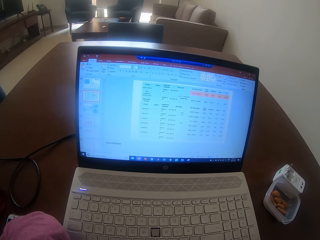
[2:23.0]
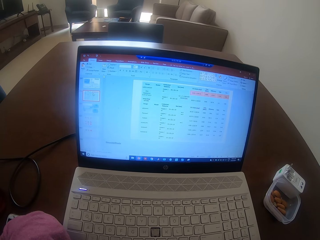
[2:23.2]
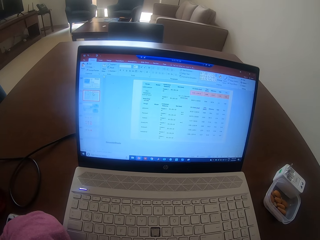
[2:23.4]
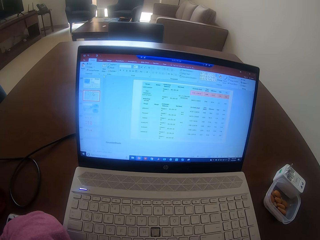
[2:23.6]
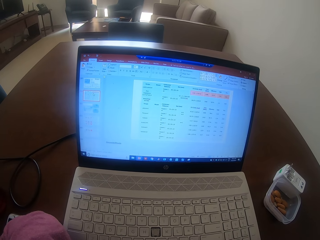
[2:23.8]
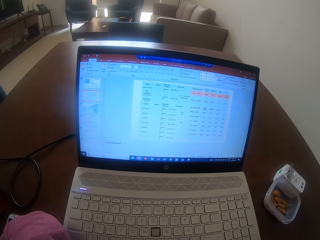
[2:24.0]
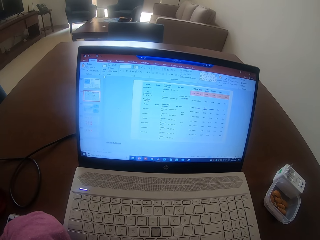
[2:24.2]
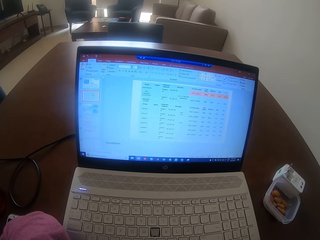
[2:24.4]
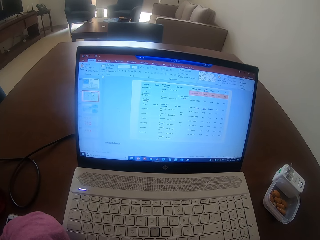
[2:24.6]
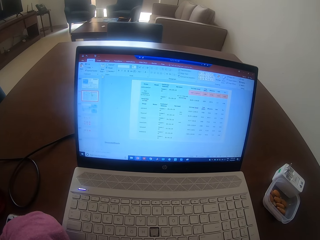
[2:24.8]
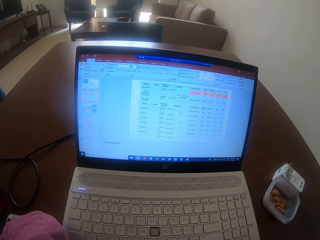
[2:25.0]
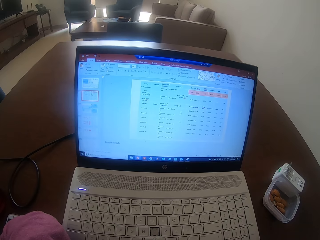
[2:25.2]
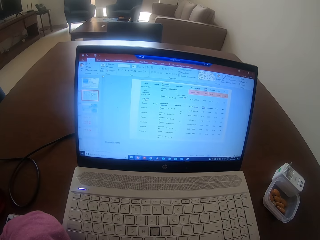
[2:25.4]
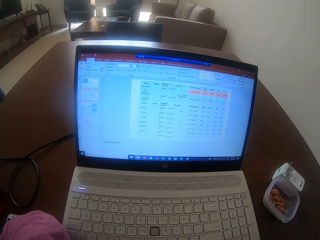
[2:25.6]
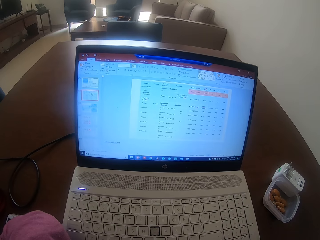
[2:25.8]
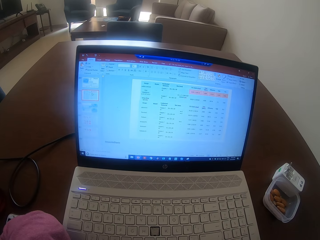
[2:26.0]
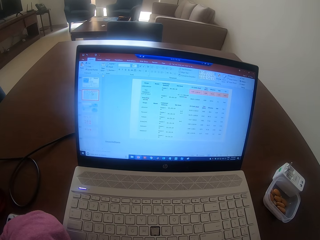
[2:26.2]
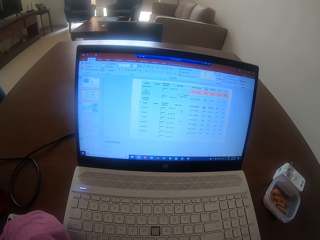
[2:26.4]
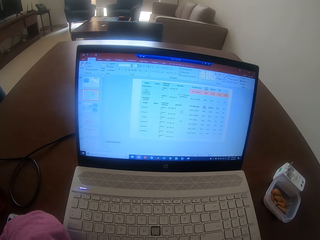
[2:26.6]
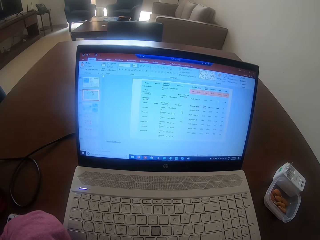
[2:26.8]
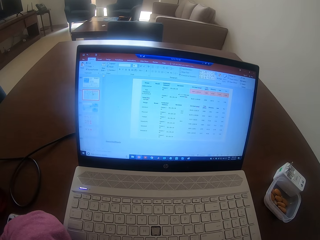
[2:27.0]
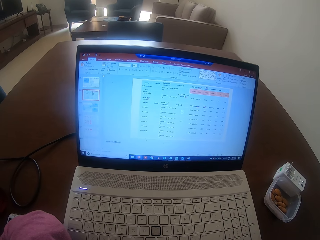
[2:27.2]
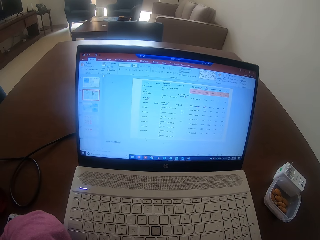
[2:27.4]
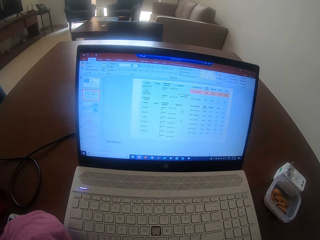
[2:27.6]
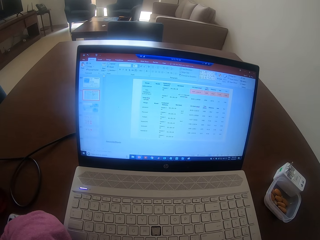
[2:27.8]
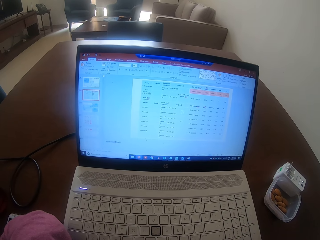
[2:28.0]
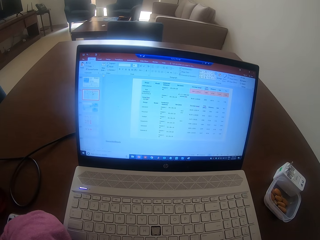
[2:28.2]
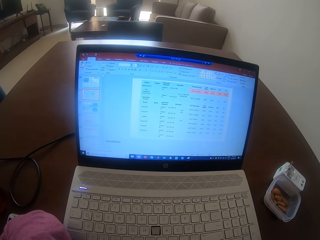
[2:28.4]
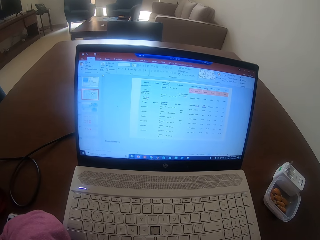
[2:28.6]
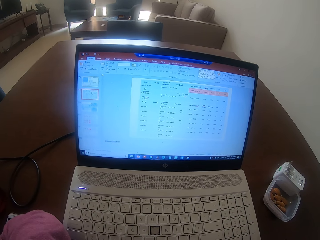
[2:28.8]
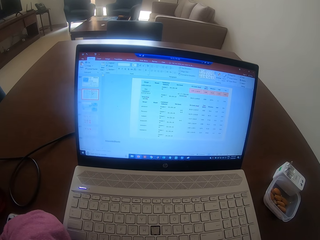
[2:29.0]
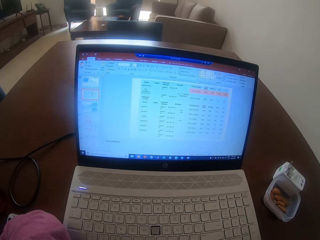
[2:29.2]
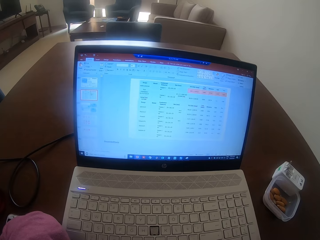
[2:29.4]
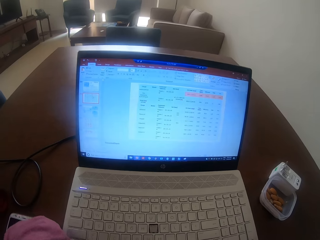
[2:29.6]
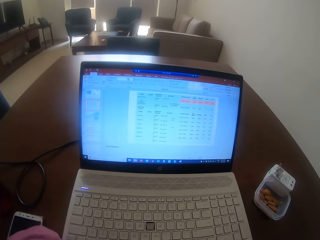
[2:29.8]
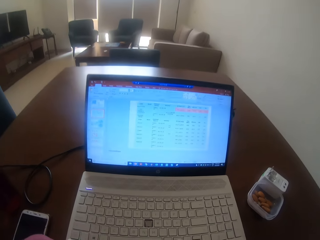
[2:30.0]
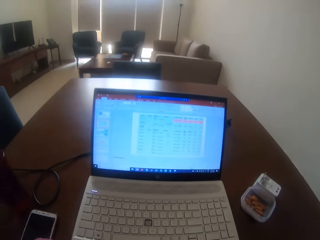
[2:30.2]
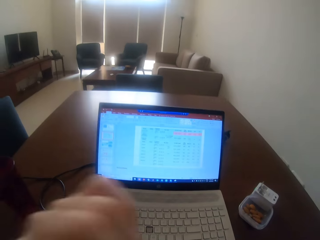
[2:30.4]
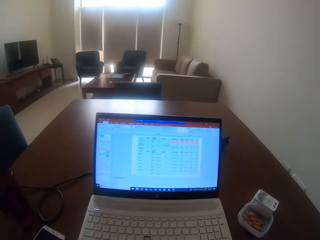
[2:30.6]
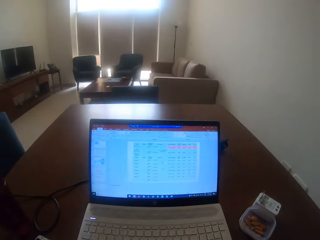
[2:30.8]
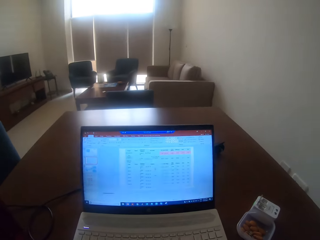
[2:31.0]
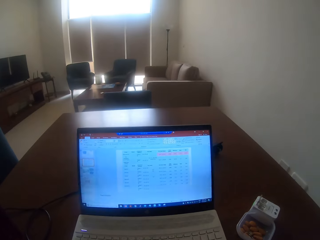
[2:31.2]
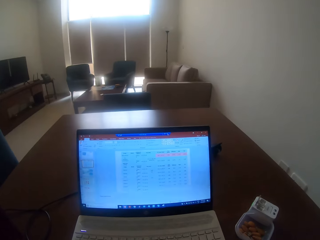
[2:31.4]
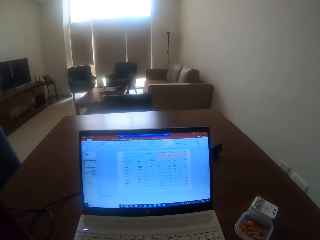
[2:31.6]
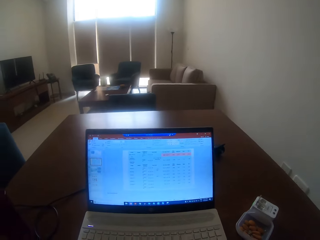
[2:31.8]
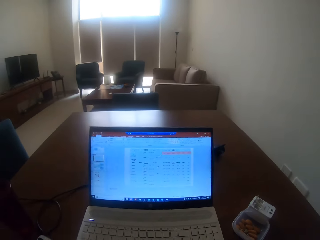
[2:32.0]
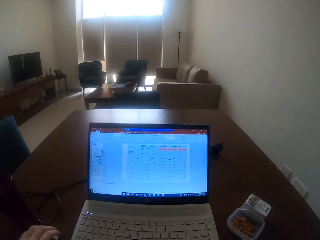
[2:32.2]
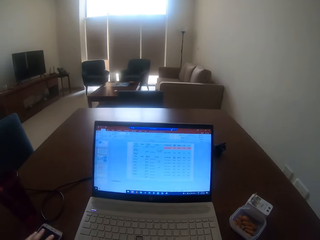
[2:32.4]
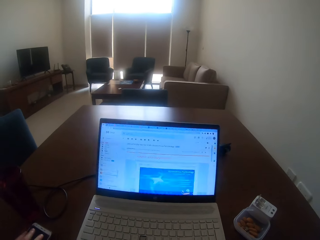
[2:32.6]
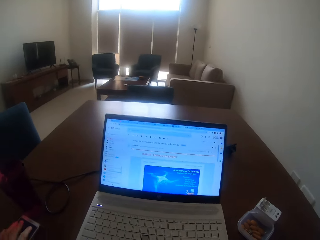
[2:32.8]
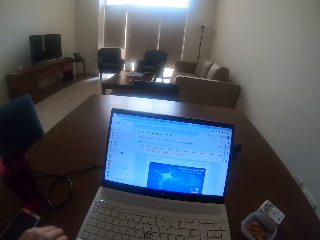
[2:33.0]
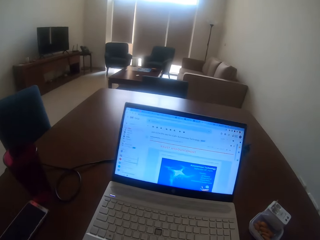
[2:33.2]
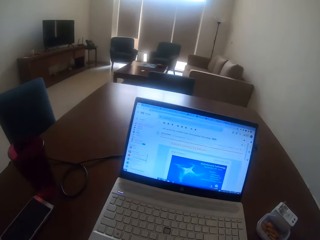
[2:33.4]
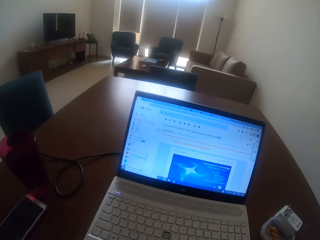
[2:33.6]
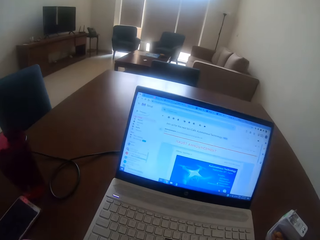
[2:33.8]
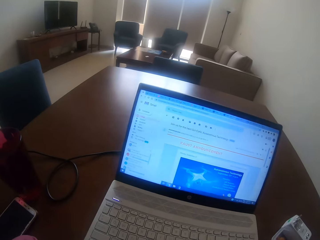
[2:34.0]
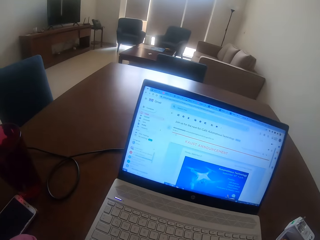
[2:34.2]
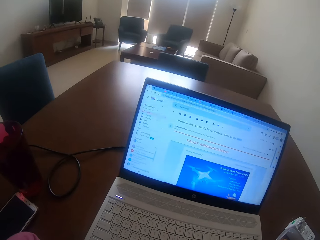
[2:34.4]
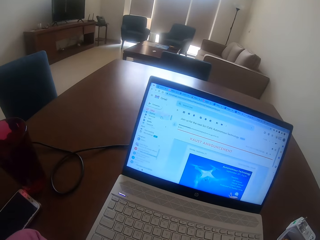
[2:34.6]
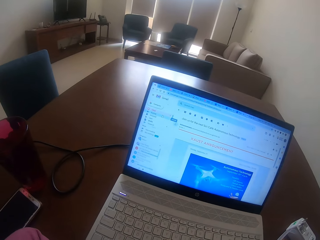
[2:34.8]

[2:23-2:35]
The camera wearer moves his elbow on the table. He moves his hand.

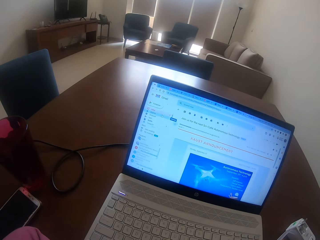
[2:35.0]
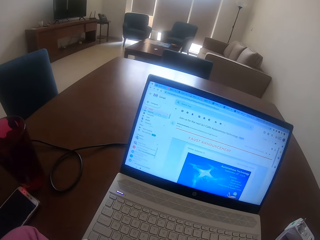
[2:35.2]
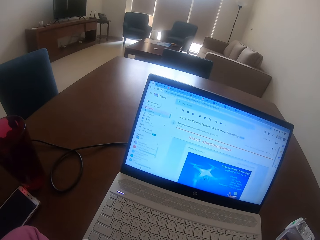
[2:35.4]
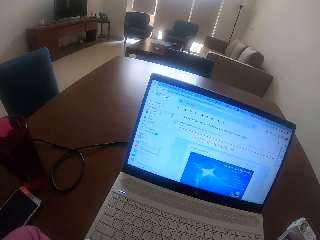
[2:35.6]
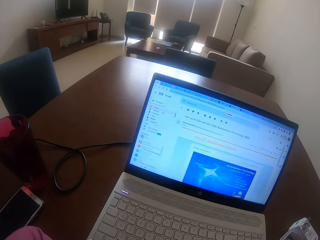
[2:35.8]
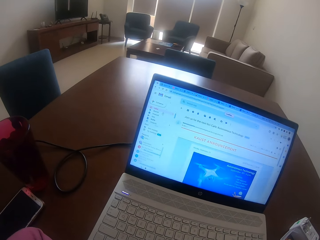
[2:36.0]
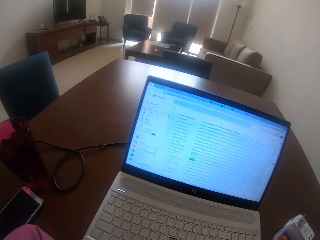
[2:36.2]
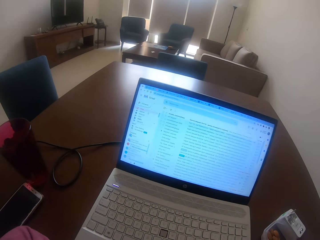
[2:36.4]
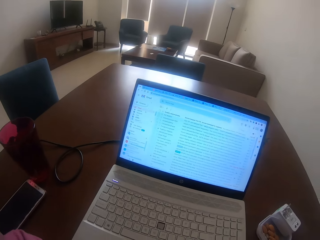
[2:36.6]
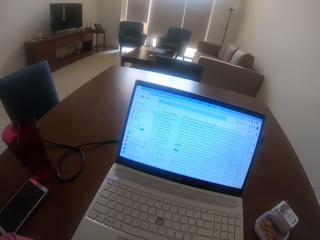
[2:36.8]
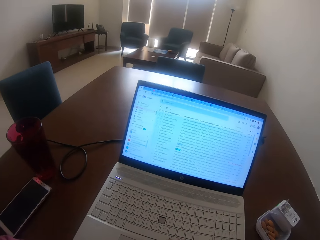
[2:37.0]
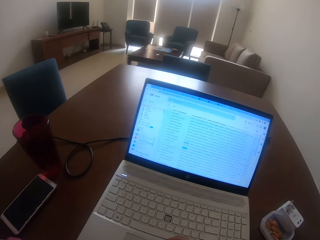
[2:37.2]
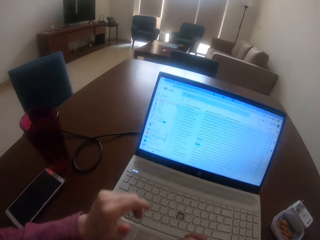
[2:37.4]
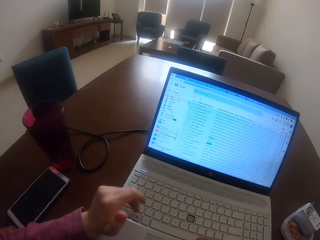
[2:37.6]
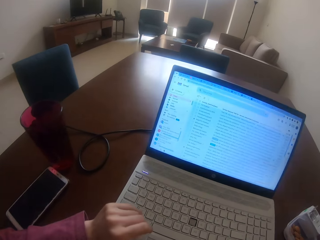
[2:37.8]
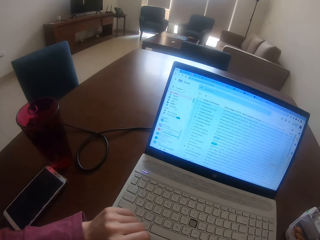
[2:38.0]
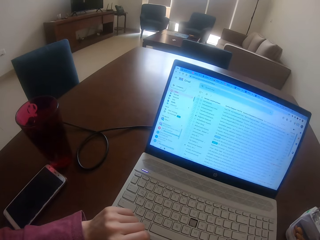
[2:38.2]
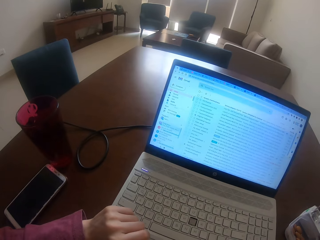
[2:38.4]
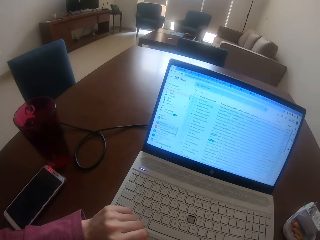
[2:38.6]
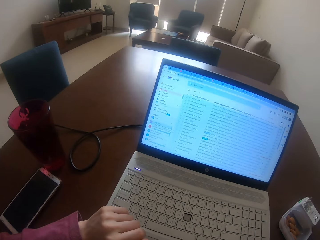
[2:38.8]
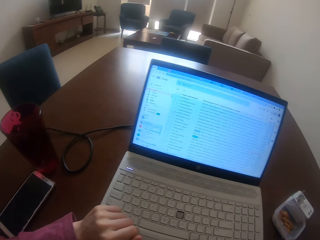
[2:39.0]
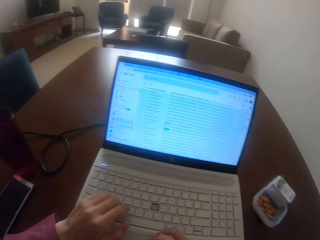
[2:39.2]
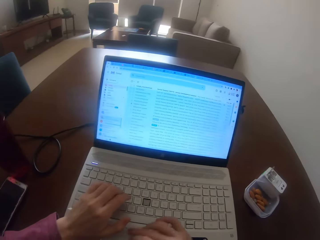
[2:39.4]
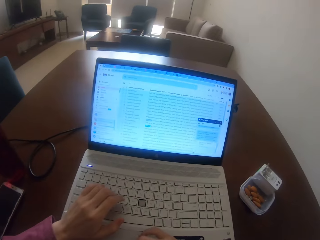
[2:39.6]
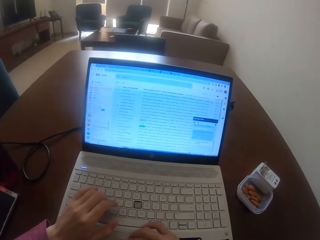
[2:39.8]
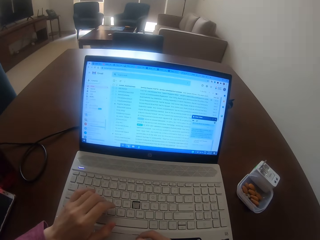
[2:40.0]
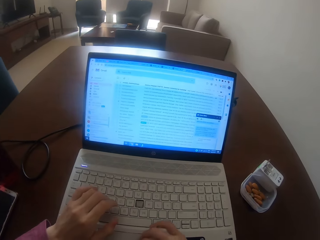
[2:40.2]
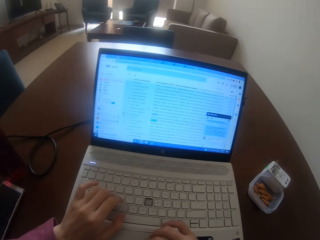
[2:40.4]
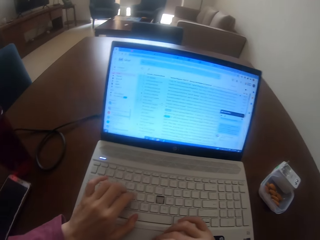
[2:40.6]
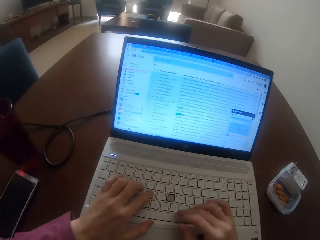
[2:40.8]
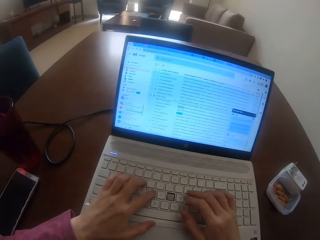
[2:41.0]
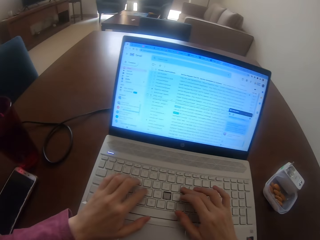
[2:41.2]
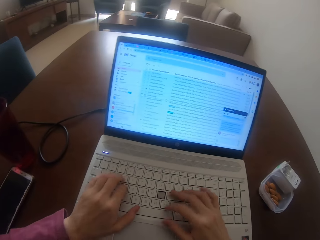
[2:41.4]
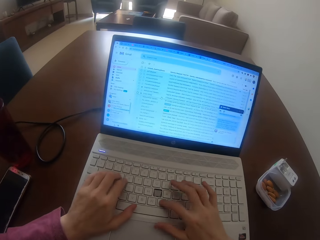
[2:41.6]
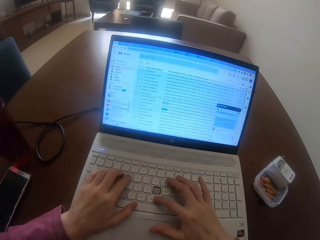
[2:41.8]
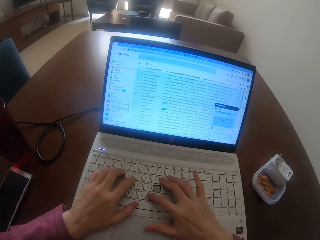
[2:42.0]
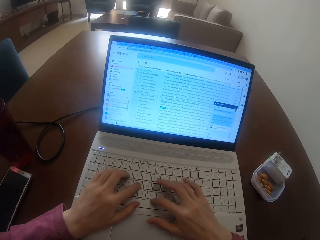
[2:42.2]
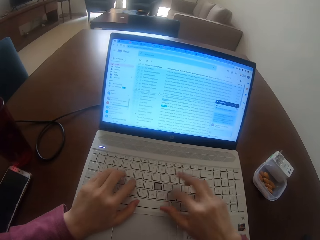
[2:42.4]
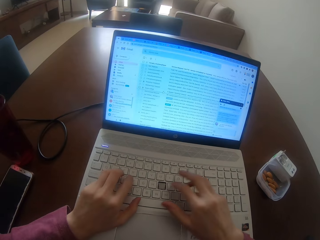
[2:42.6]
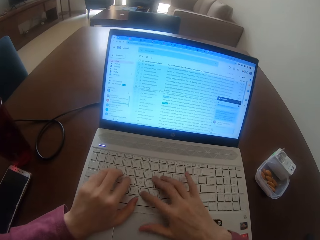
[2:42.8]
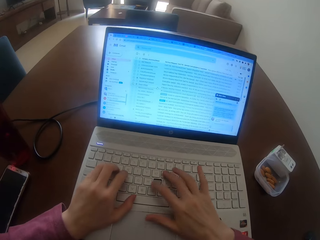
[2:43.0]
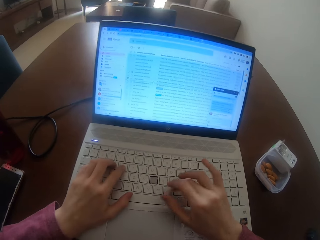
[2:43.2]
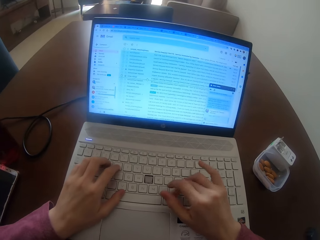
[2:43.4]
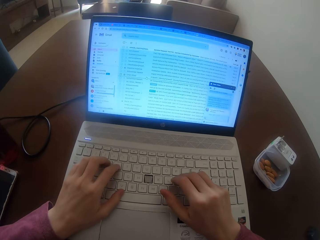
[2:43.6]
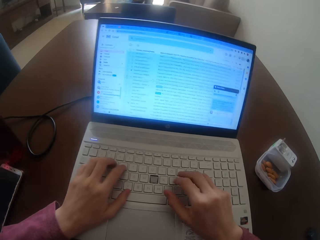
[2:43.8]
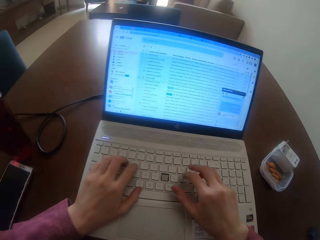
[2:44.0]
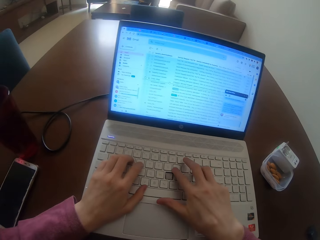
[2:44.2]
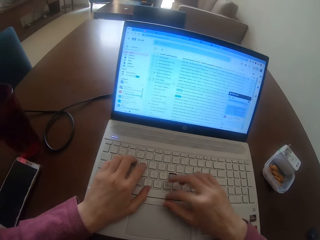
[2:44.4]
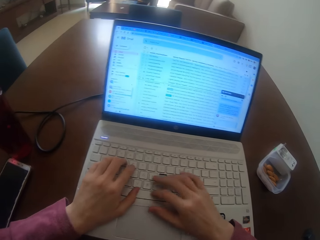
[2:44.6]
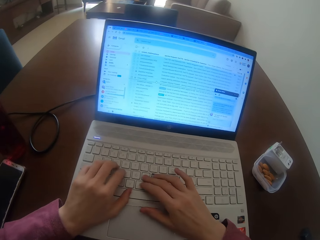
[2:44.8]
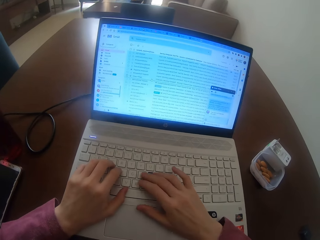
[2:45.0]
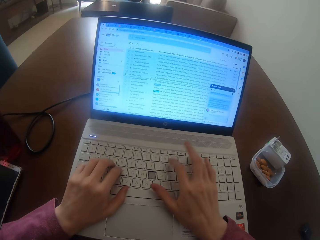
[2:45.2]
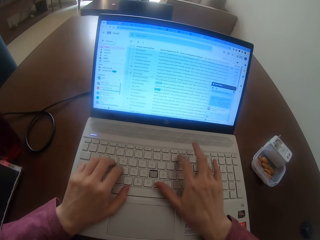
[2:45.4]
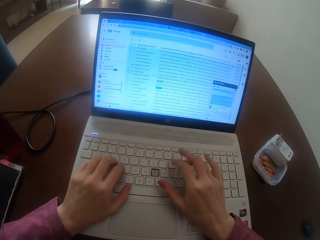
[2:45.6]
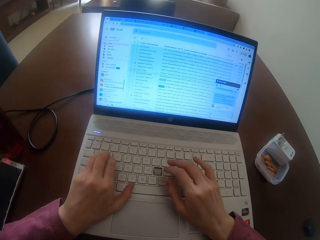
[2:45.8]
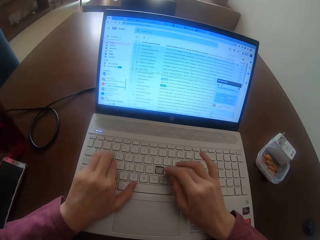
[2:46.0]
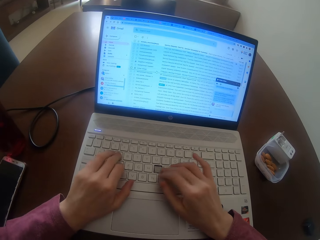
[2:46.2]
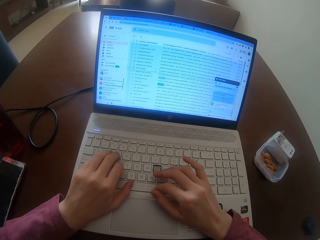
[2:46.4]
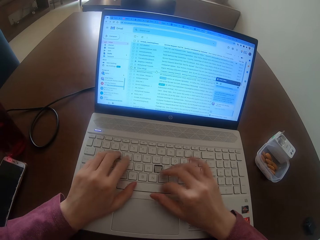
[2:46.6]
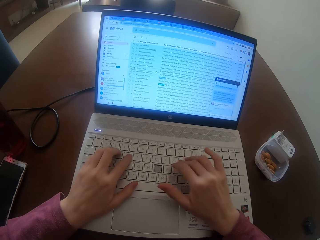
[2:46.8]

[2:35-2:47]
The camera wearer types on the keyboard.
